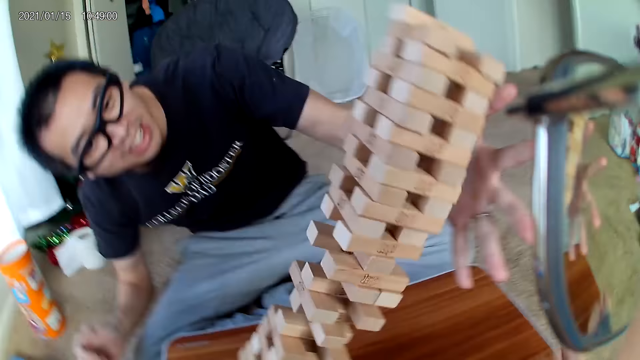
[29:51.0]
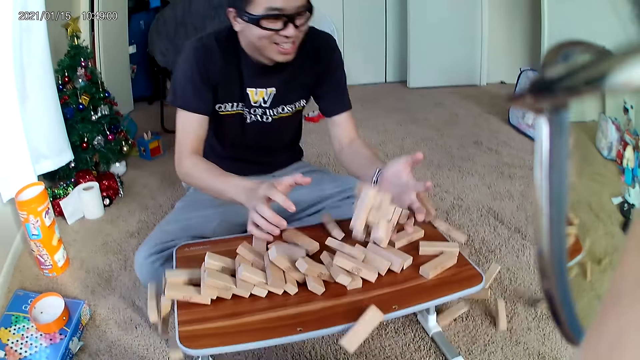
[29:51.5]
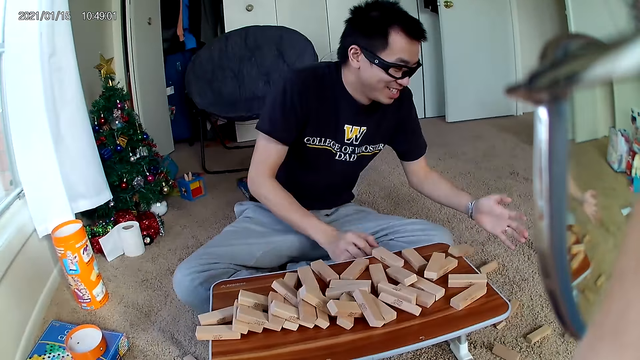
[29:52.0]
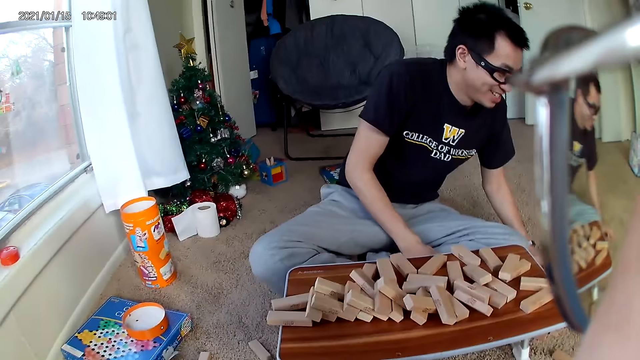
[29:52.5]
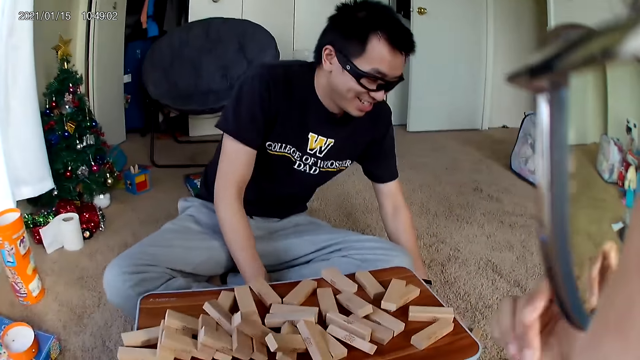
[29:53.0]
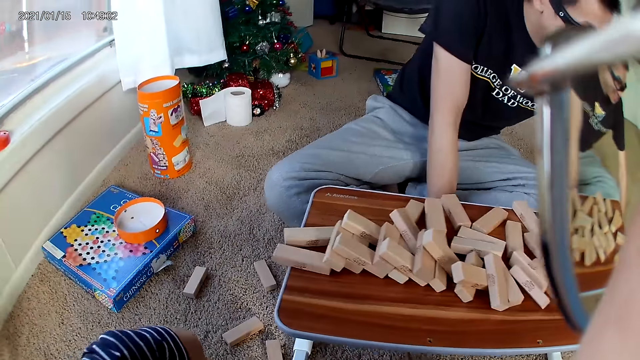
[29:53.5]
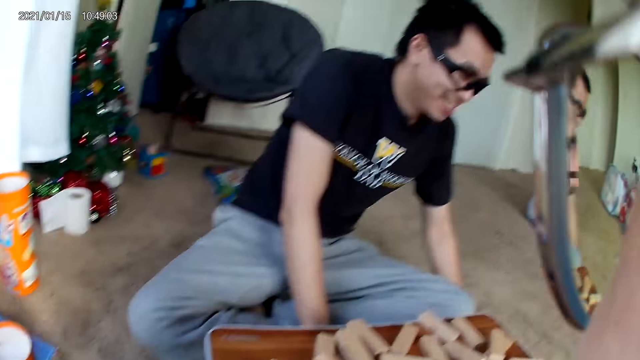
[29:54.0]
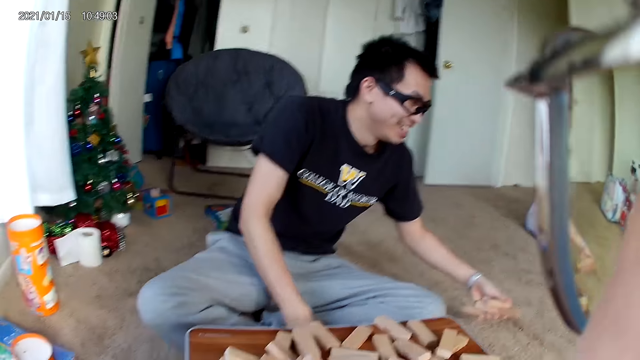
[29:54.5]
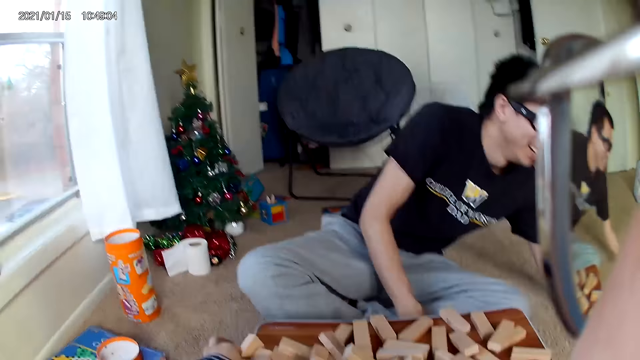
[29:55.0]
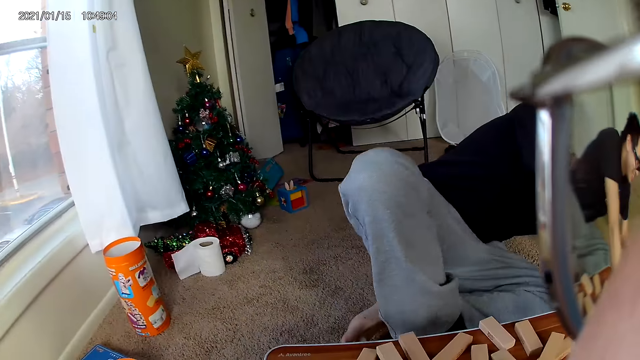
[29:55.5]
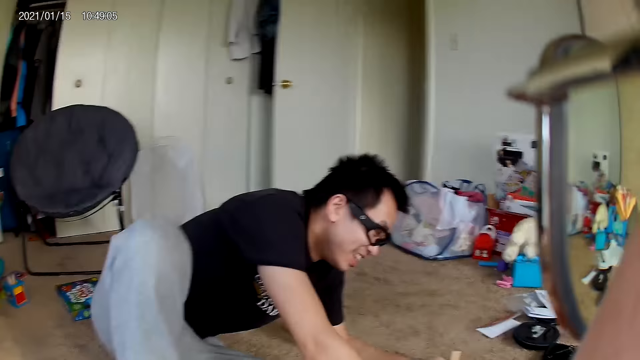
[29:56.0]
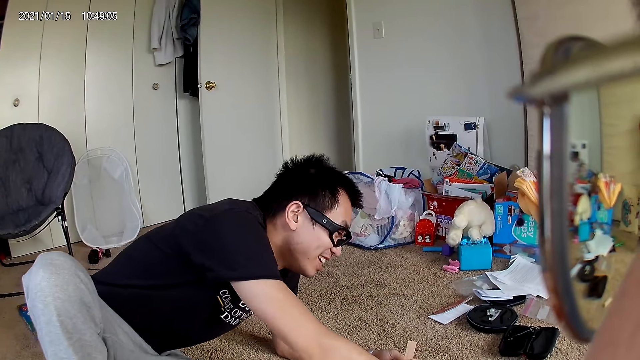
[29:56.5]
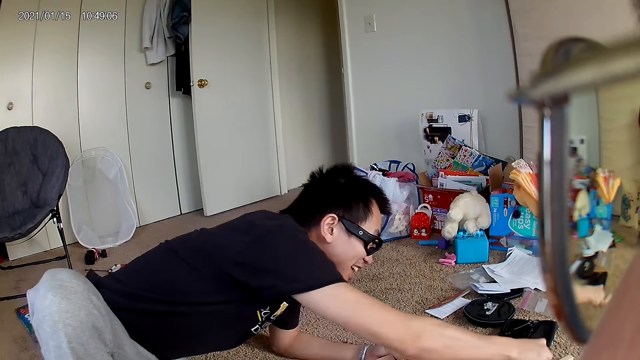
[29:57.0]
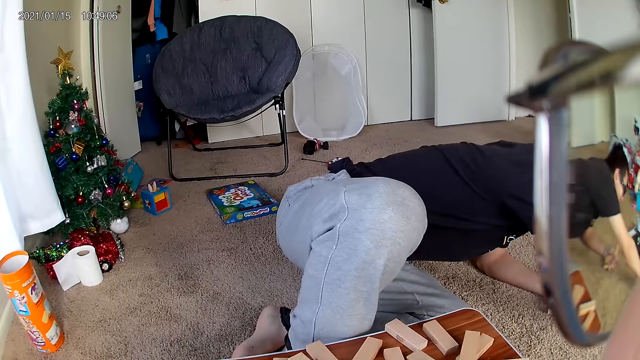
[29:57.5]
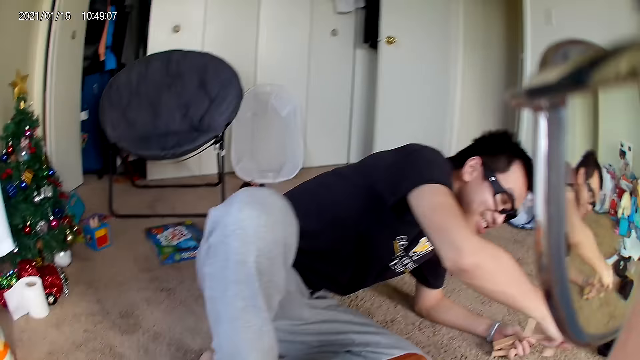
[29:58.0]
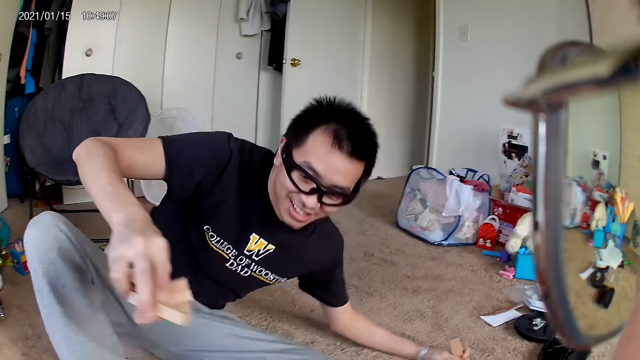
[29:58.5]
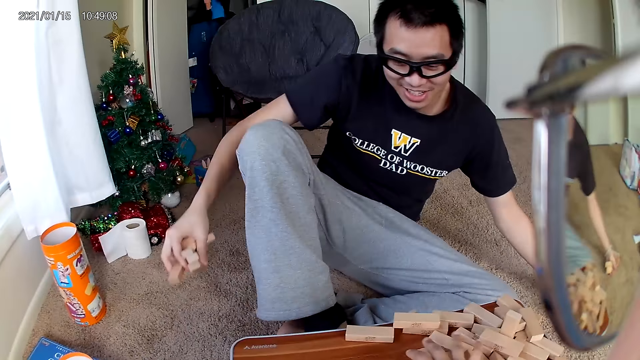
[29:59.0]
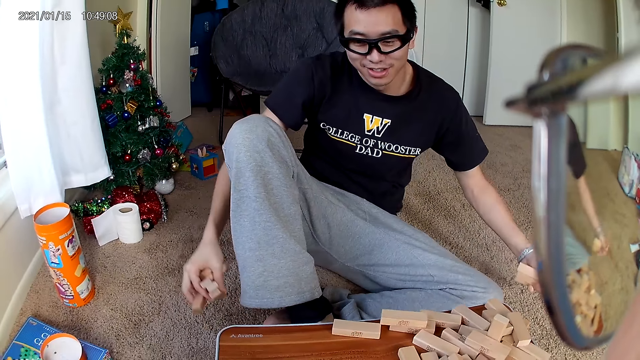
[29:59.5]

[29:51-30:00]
A man responds to the falling pieces of the wooden puzzle. The man collects the blocks and picks up the wooden pieces on the ground.

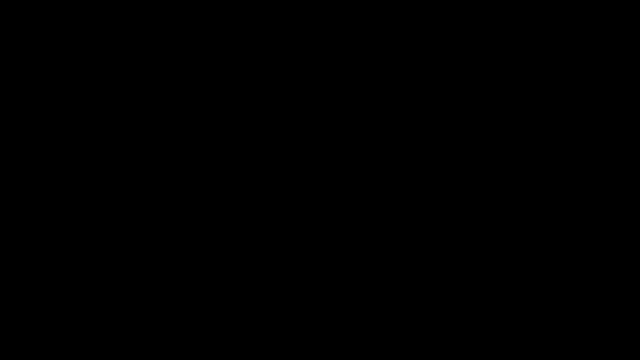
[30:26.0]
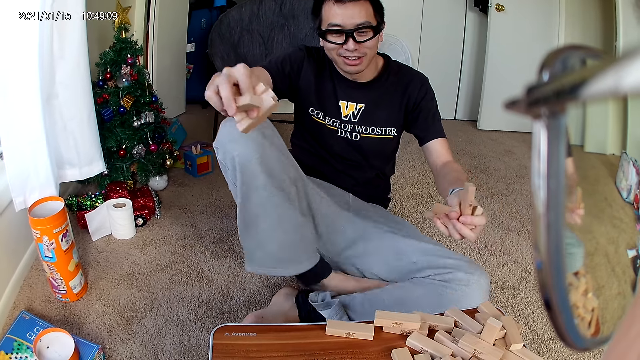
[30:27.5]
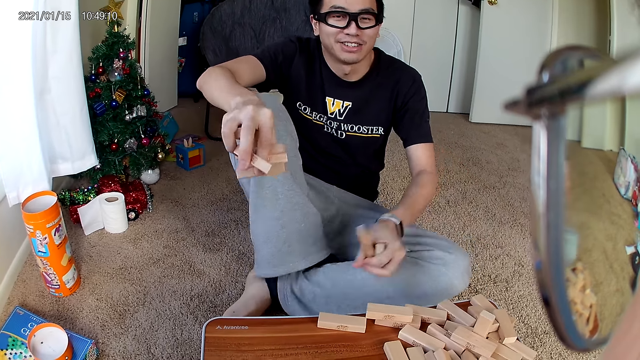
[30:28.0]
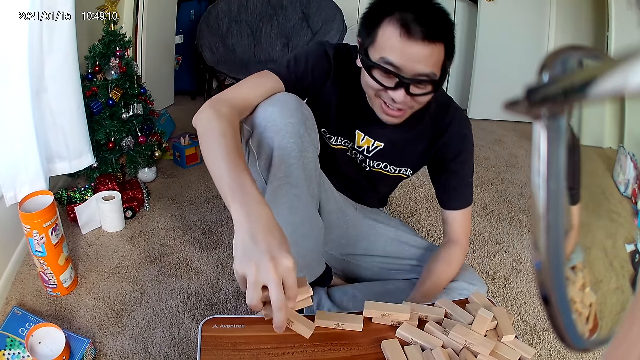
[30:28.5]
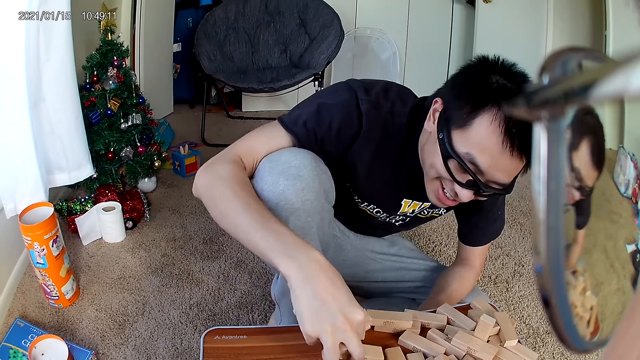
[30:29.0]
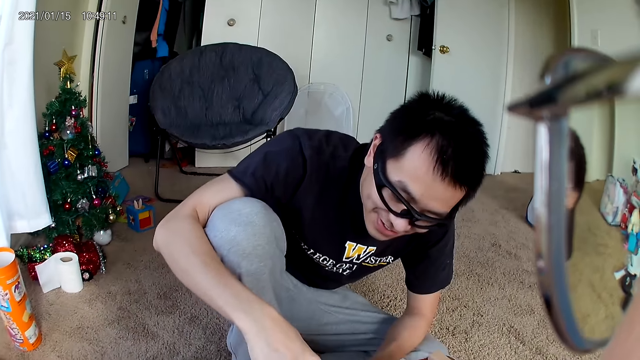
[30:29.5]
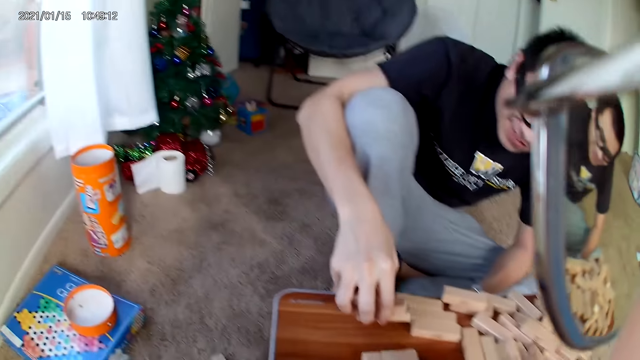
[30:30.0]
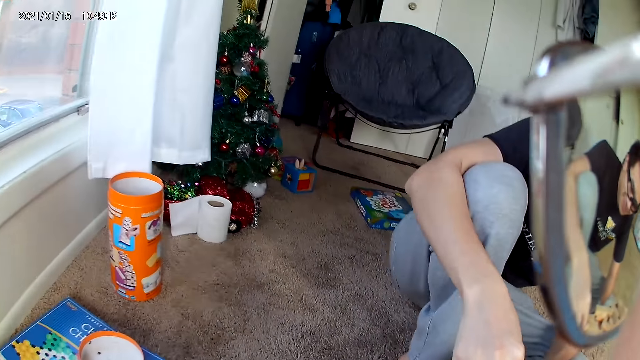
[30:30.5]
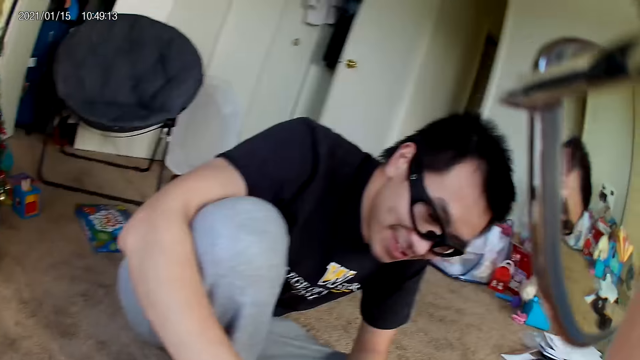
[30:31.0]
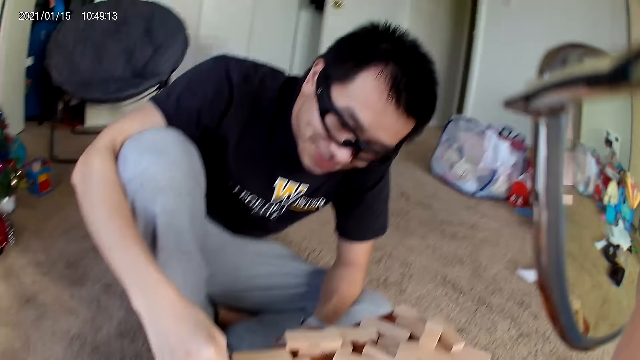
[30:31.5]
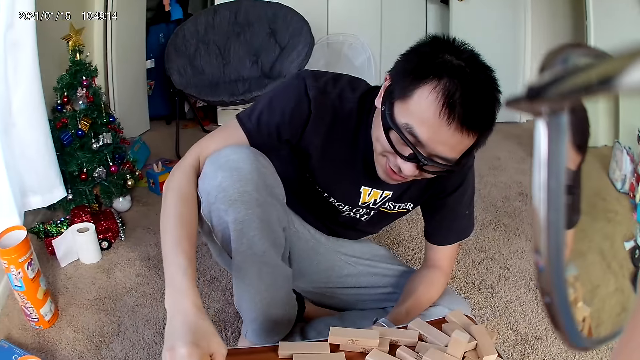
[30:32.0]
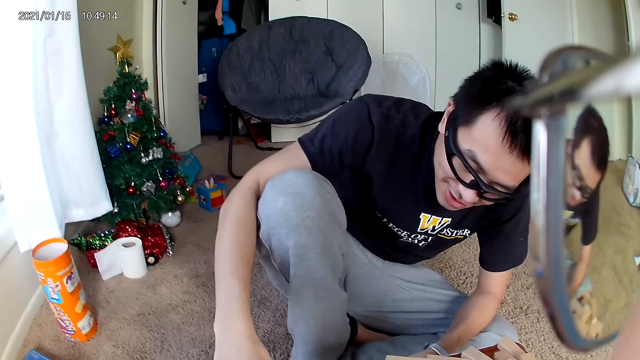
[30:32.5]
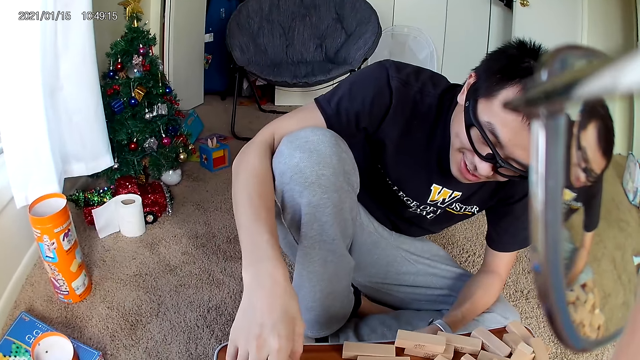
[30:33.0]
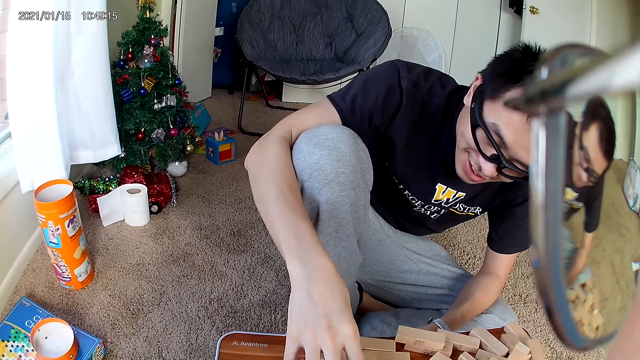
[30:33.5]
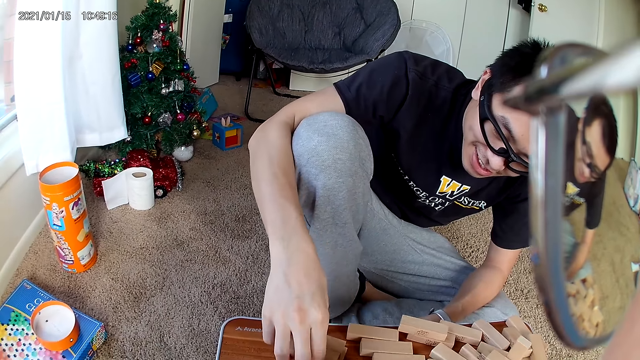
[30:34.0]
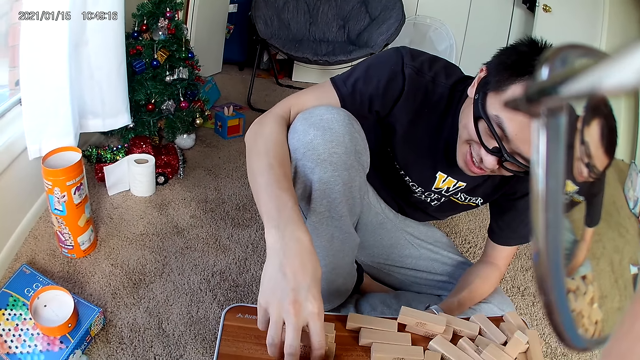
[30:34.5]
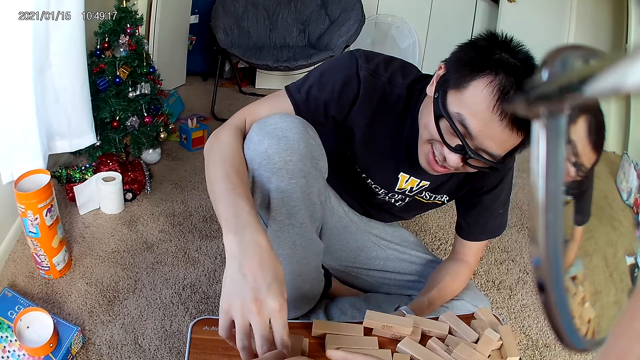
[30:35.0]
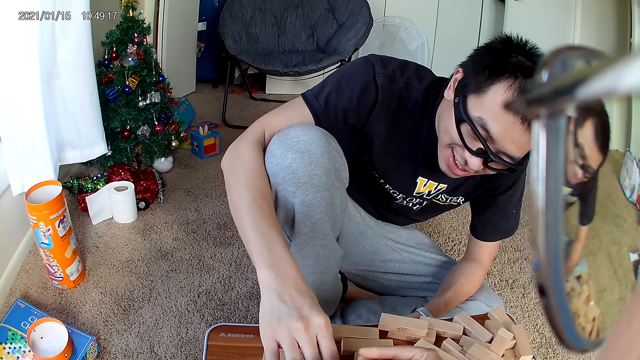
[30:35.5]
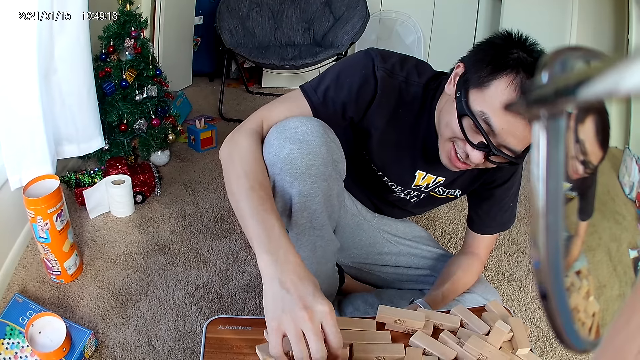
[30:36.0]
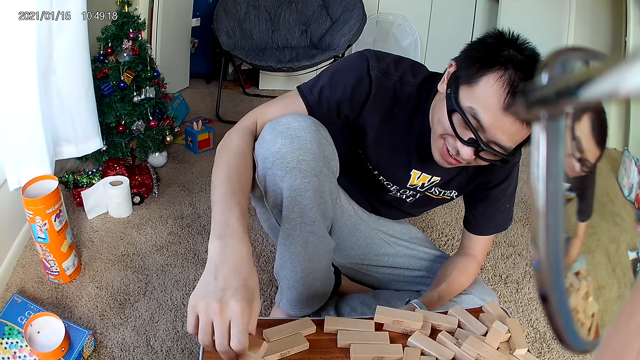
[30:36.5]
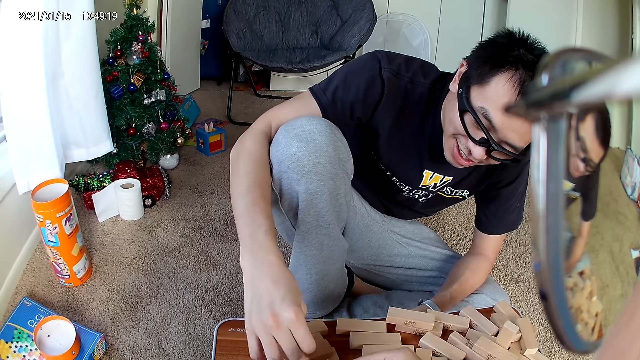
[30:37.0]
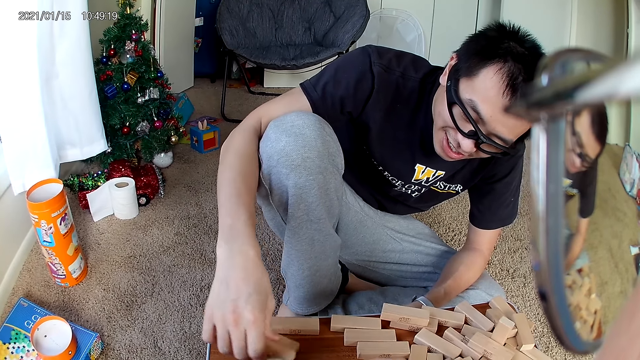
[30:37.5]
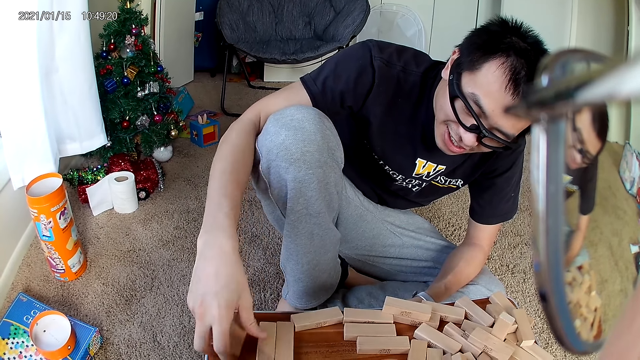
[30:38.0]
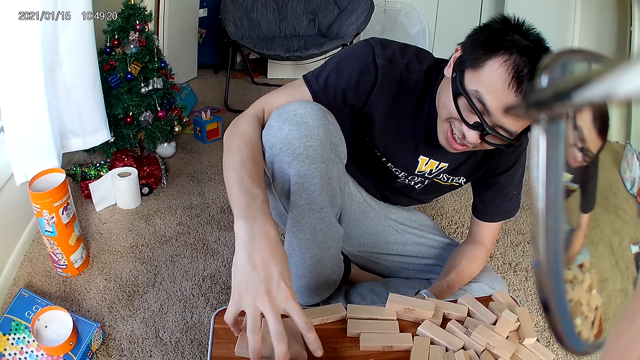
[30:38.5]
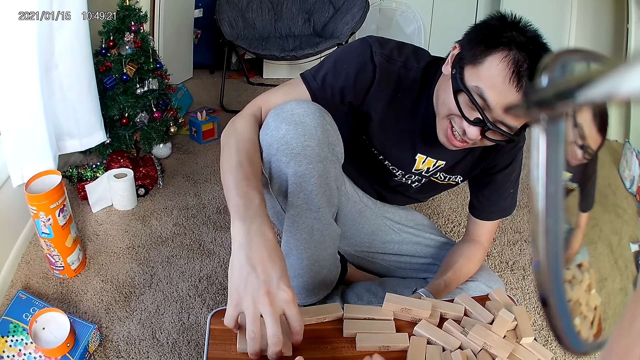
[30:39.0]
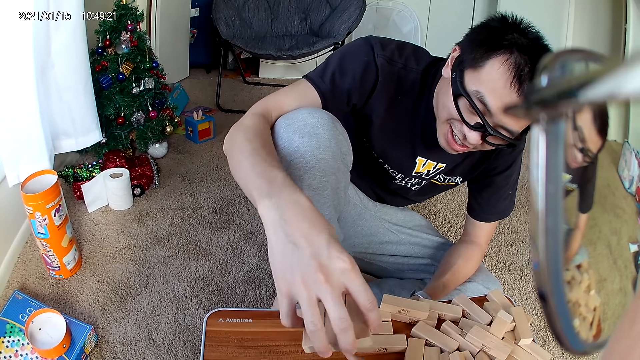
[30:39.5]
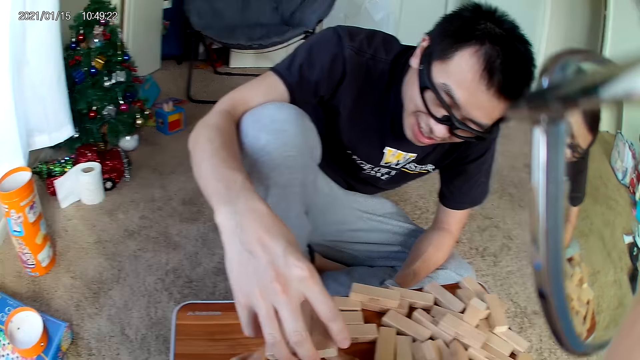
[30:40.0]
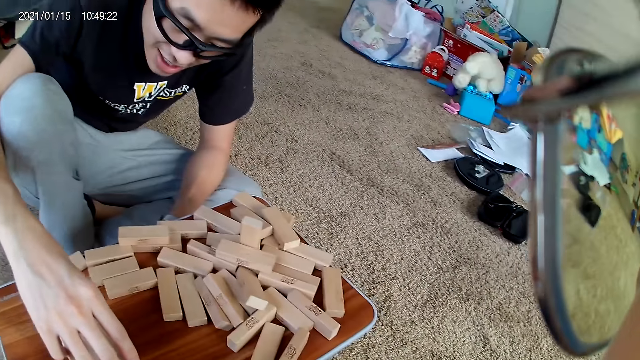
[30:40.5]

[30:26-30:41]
A man holds the castle building blocks. The man interacts with the camera wearer. The man puts down the blocks and arranges the wooden pieces in his right hand on the stool. The camera wearer arranges the castle building blocks on the table.
